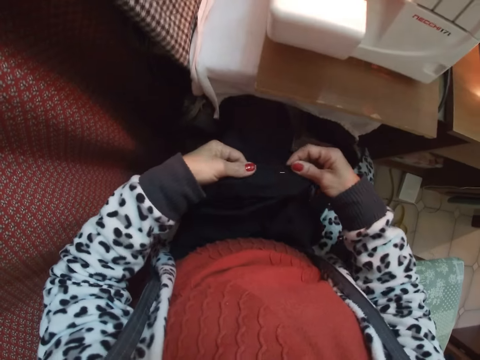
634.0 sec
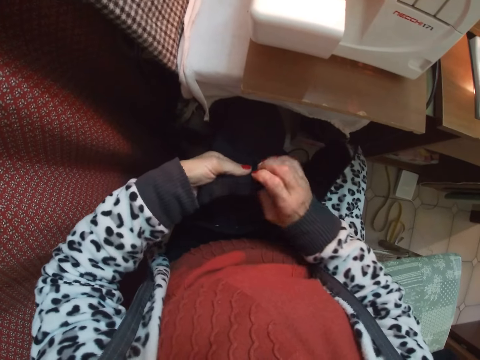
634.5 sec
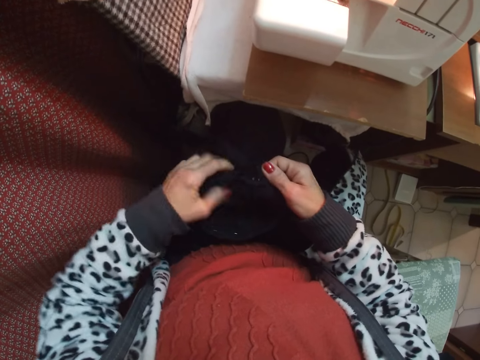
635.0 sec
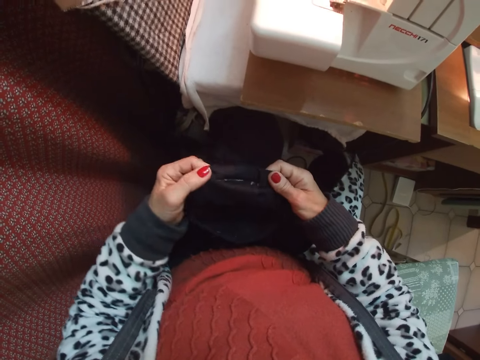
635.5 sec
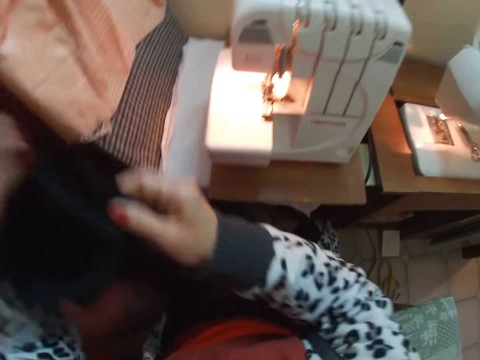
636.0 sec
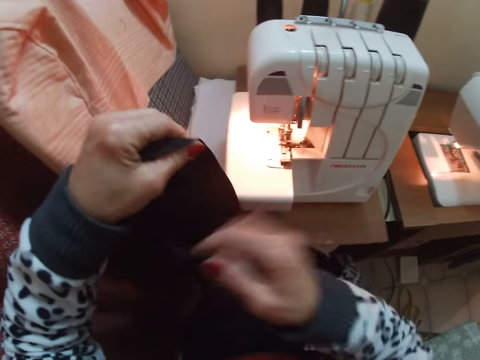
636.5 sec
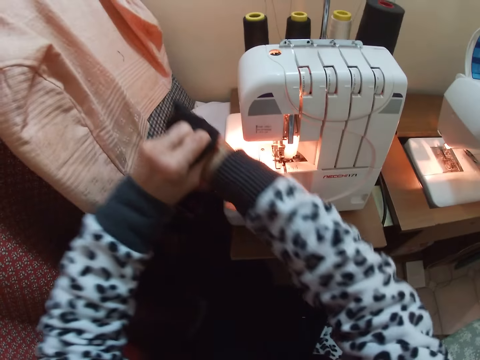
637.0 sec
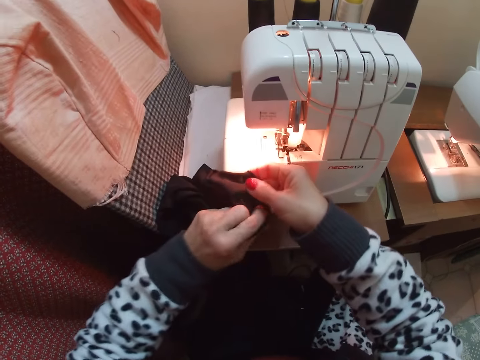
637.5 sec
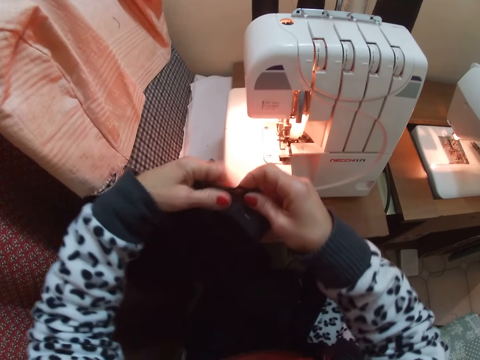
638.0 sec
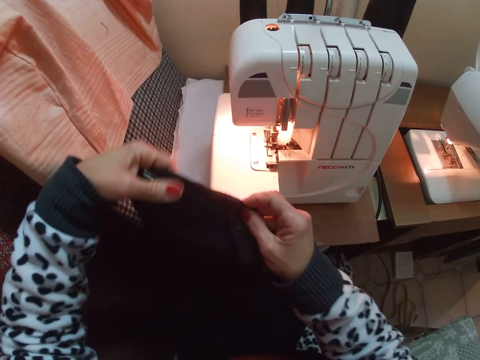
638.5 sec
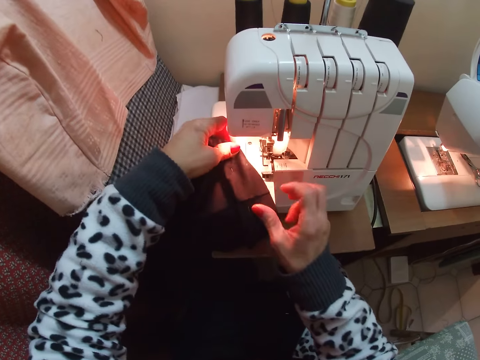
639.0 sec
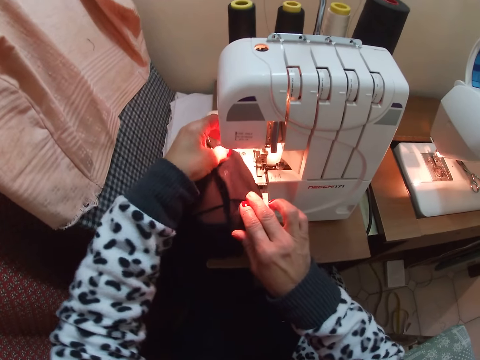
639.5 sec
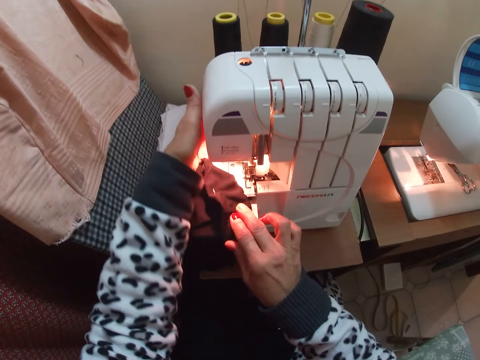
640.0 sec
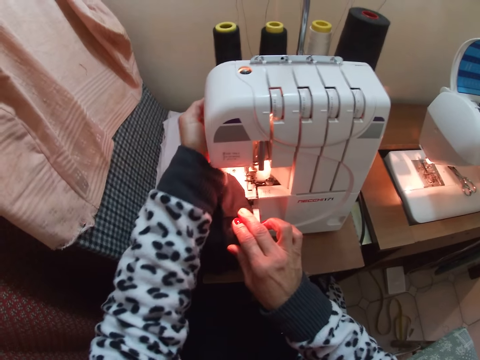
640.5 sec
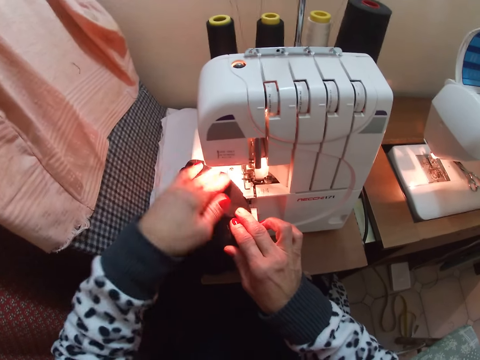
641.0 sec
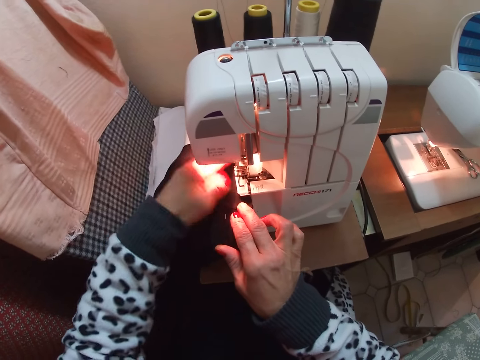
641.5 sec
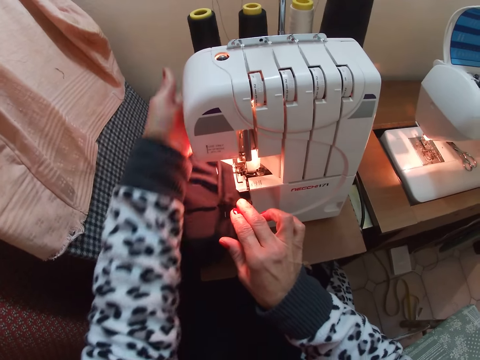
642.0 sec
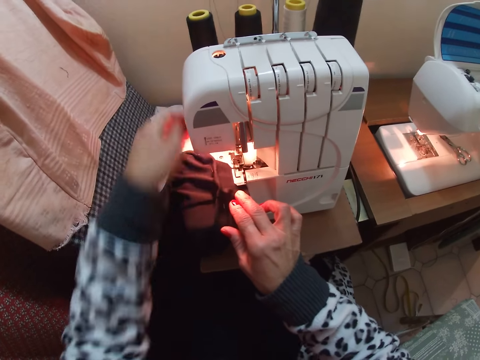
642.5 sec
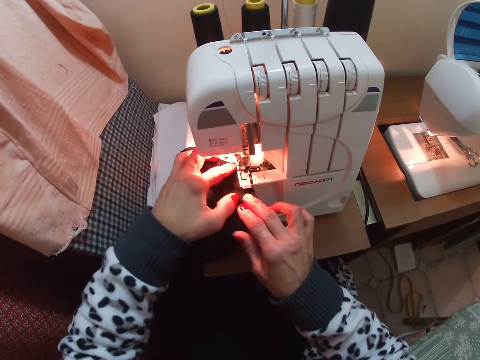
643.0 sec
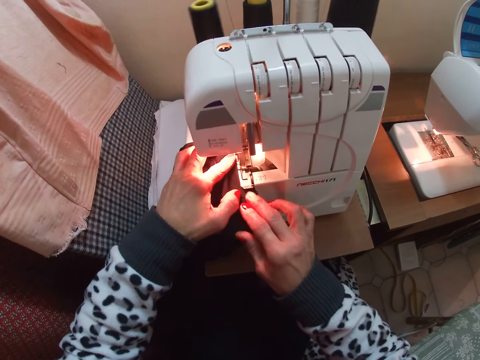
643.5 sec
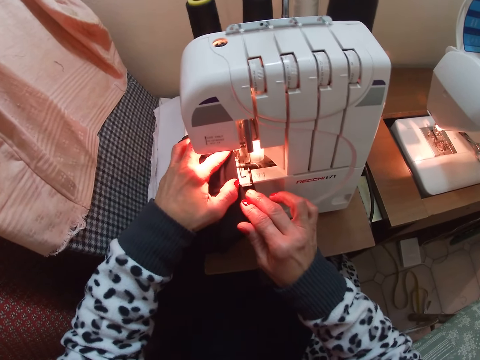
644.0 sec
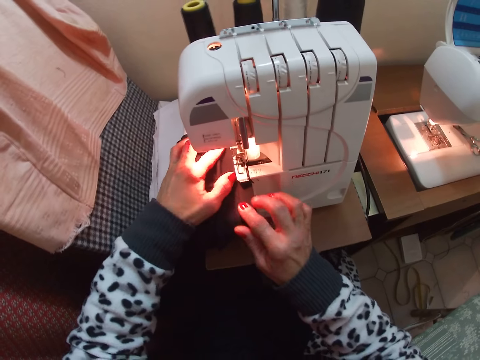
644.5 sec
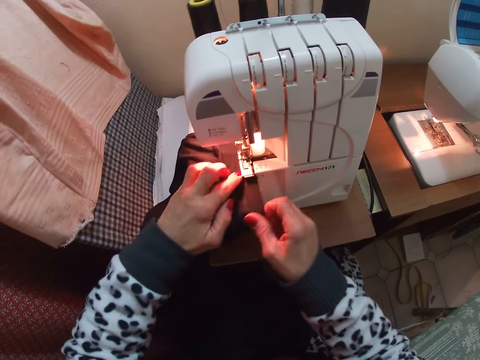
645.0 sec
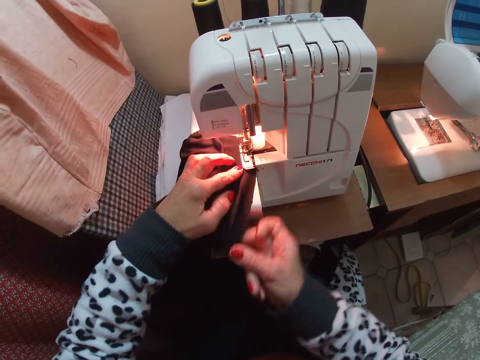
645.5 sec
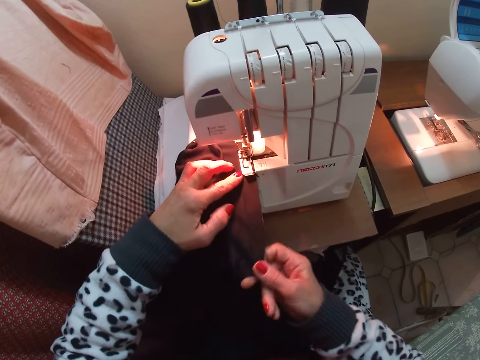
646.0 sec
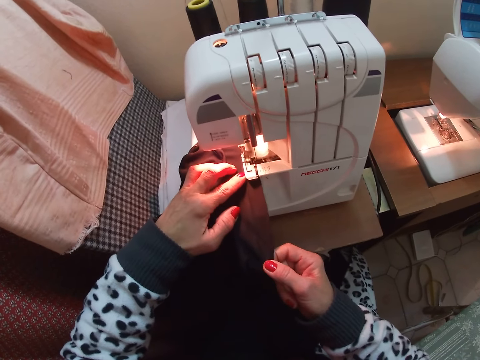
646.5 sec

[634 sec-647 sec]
The camera wearer places the material on the sewing machine. They operate the sewing machine. They sew the material.

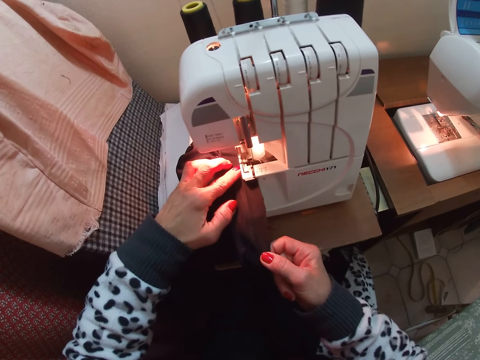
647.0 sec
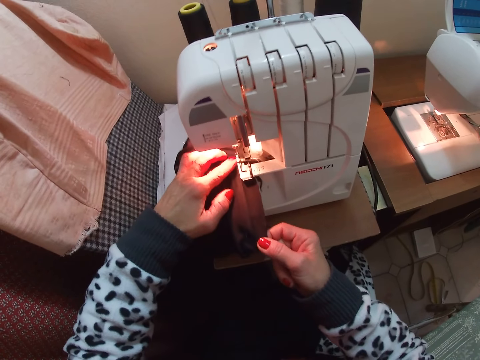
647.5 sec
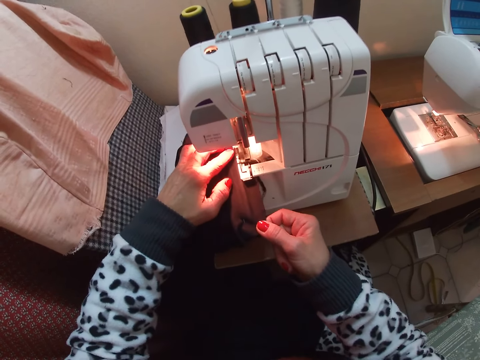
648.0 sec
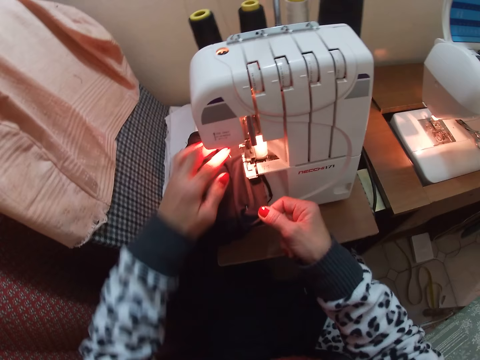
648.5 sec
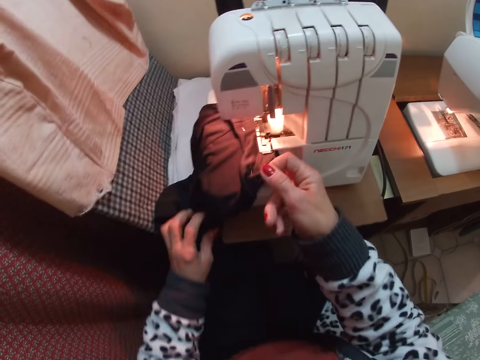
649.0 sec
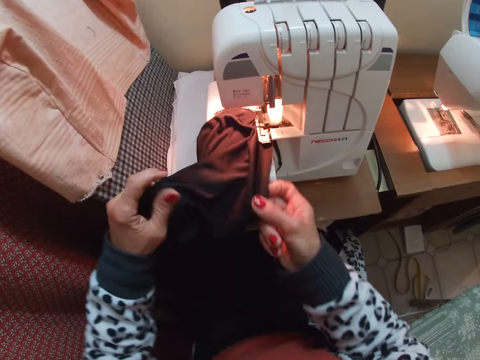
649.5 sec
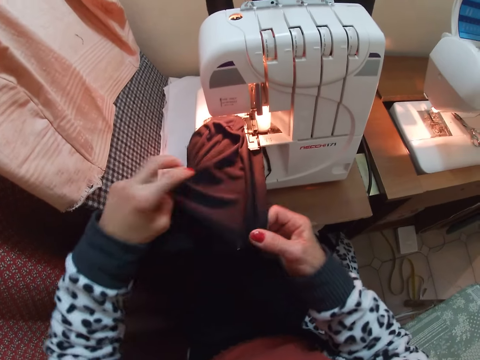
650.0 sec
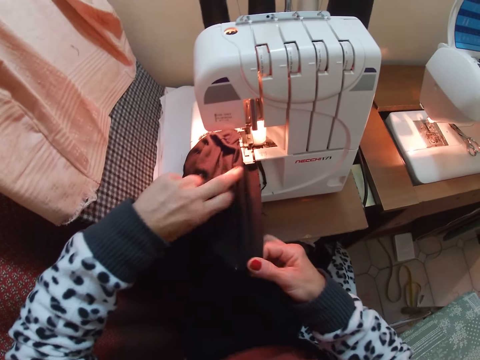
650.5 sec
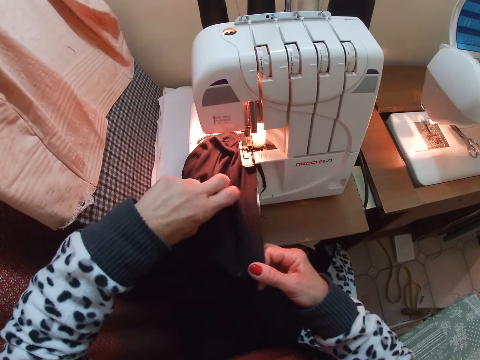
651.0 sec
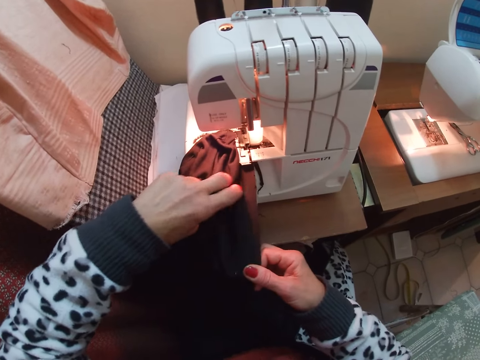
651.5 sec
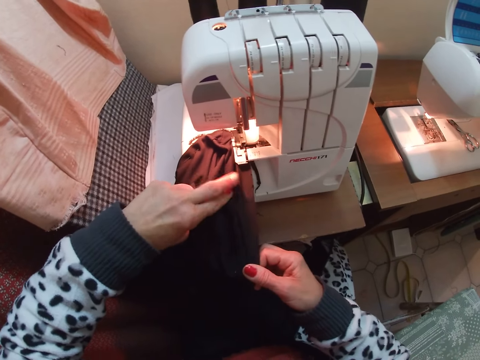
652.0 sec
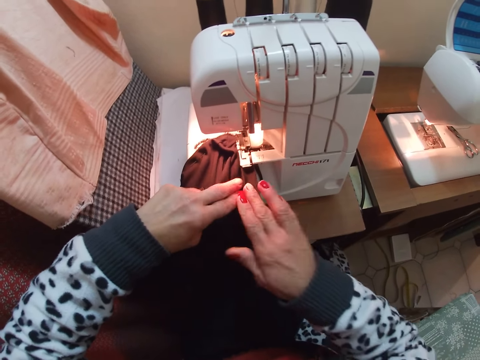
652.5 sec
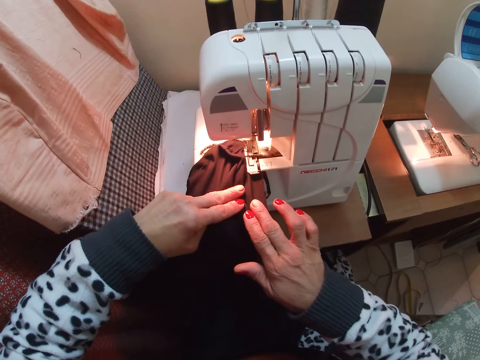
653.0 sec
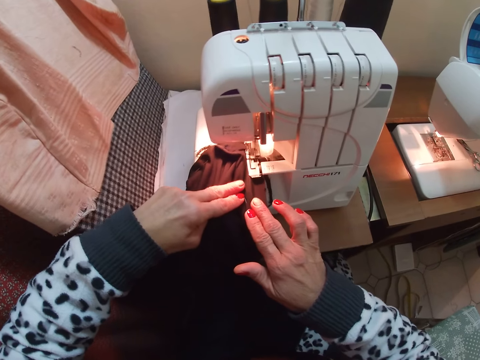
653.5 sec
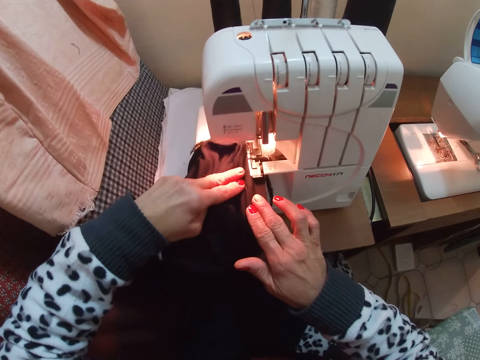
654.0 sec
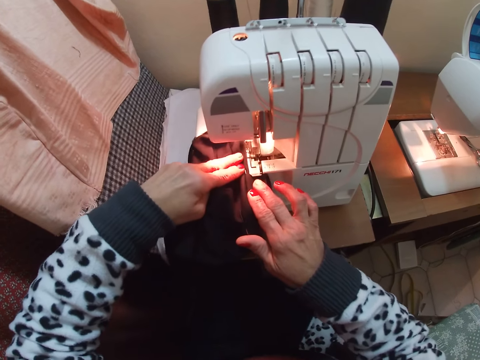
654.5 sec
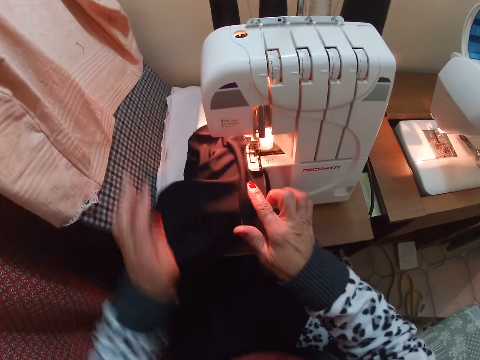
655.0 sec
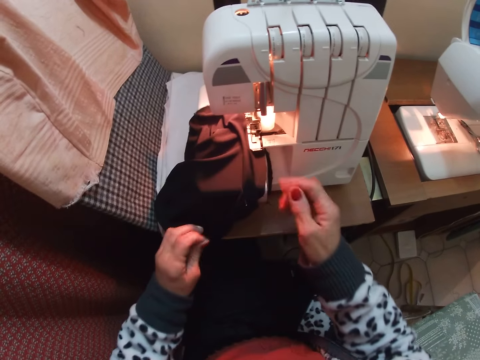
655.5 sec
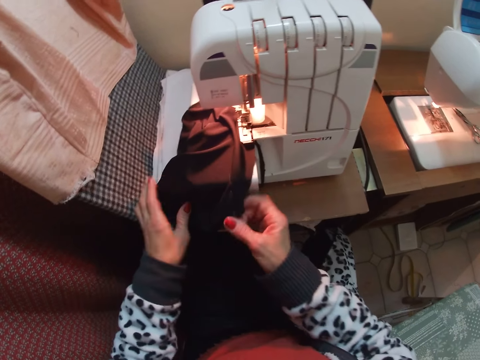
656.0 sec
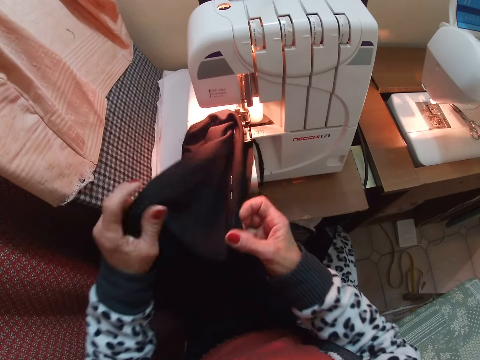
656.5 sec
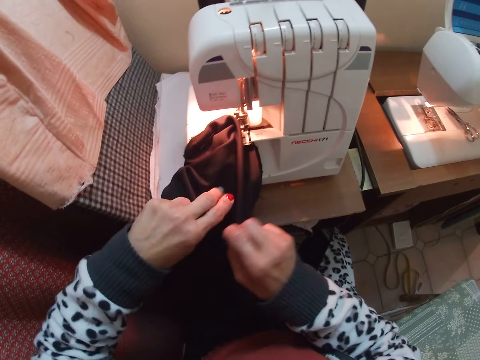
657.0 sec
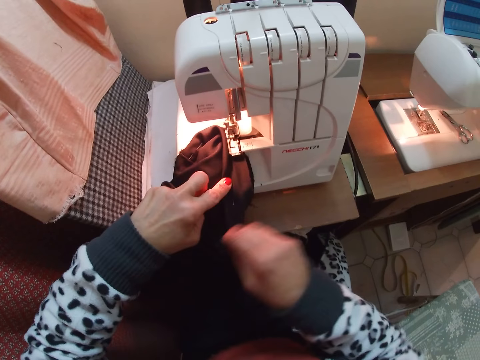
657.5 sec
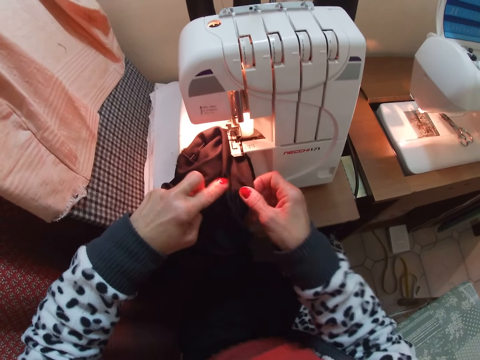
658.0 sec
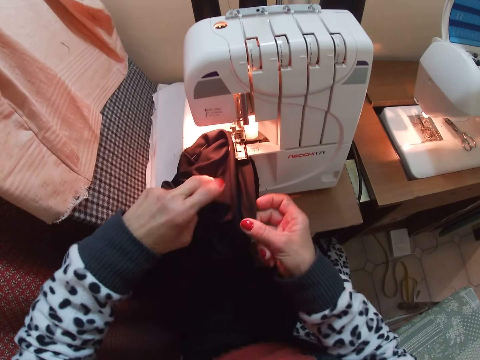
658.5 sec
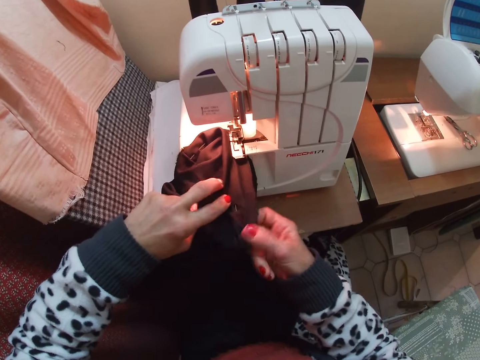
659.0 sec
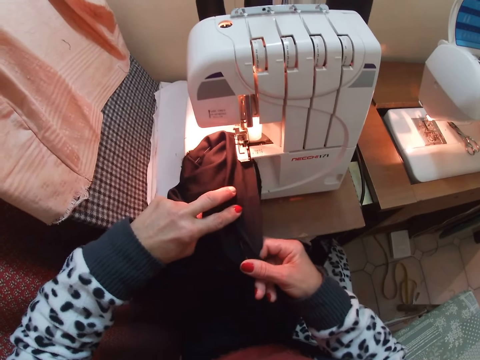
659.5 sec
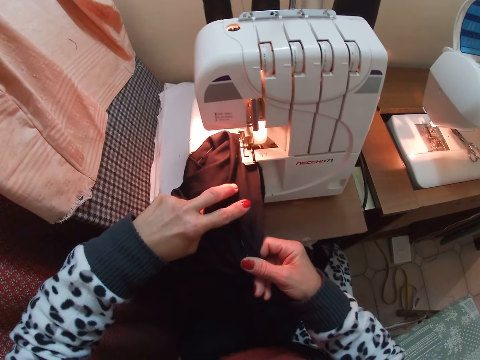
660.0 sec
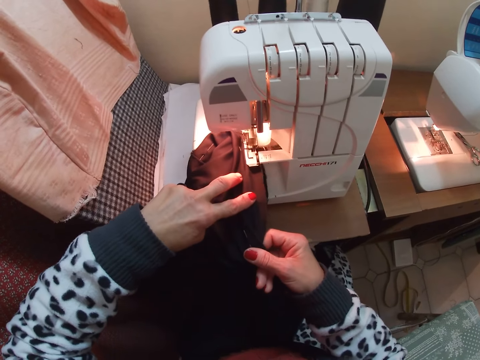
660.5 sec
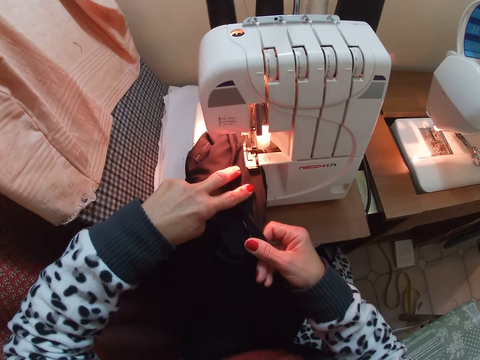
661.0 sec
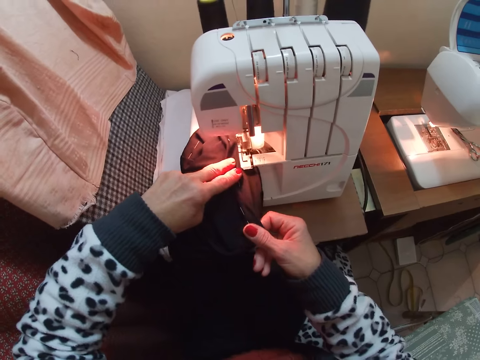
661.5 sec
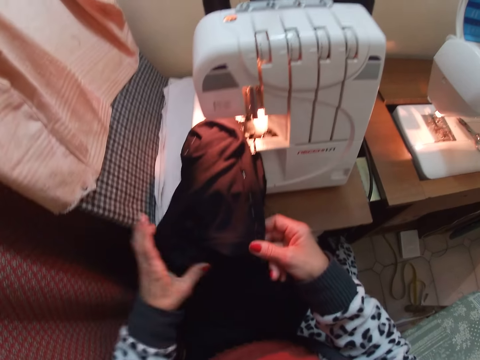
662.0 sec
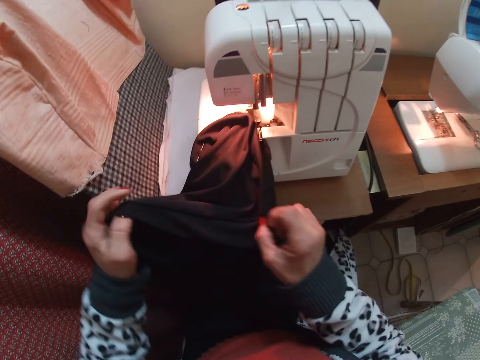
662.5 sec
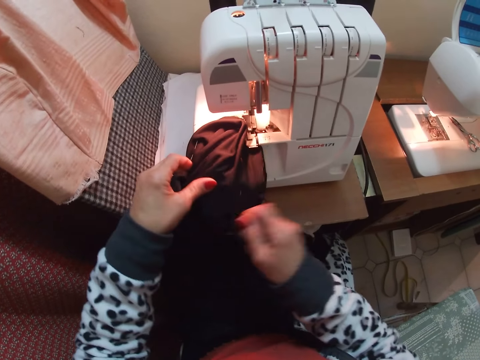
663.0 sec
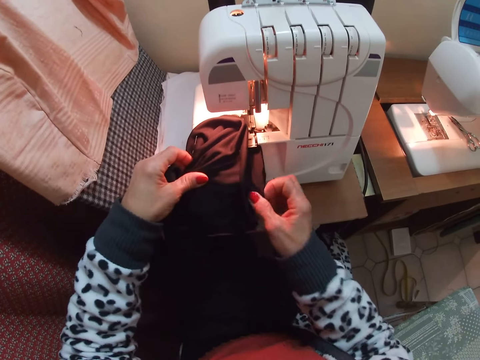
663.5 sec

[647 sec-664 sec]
The camera wearer adjusts the garment. They sew the garment. They adjust the garment. They sew the garment. They adjust the garment.
